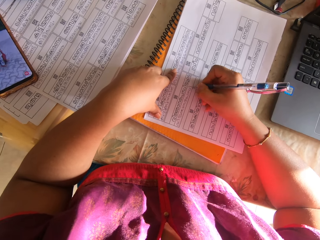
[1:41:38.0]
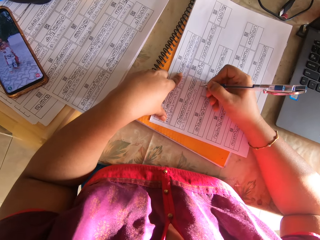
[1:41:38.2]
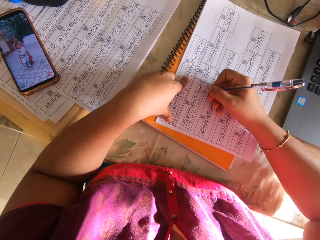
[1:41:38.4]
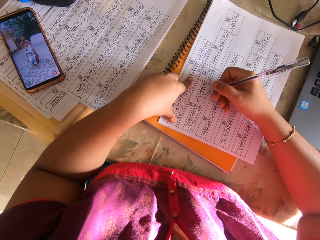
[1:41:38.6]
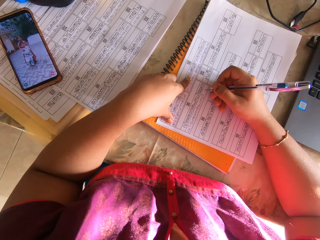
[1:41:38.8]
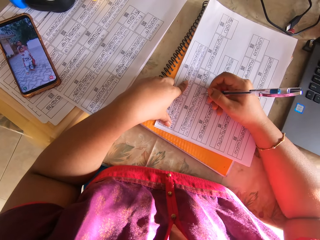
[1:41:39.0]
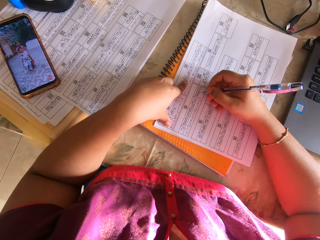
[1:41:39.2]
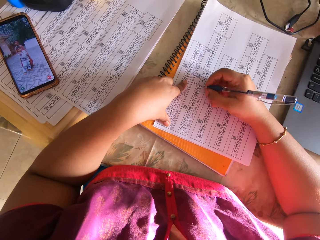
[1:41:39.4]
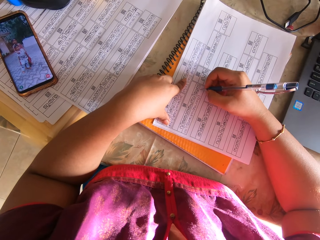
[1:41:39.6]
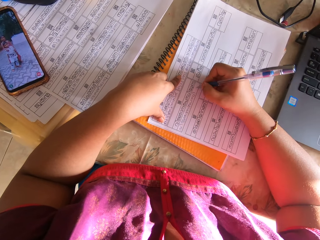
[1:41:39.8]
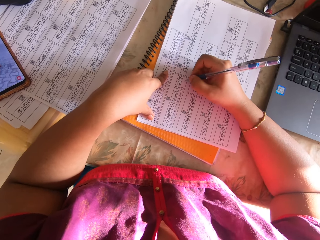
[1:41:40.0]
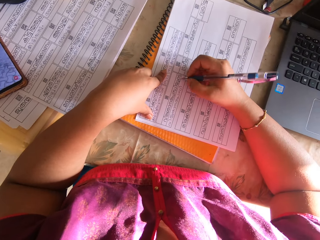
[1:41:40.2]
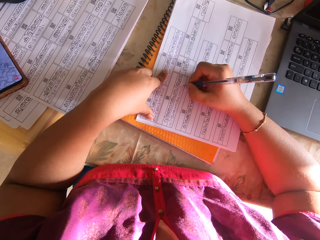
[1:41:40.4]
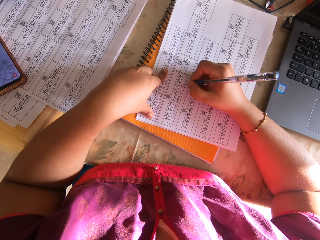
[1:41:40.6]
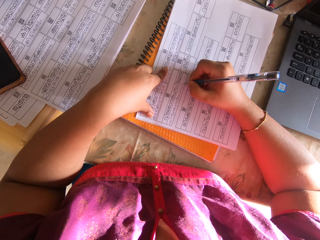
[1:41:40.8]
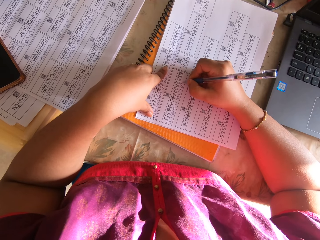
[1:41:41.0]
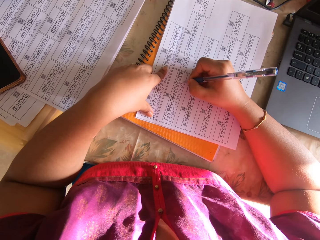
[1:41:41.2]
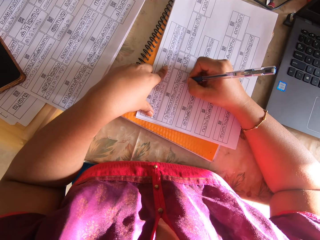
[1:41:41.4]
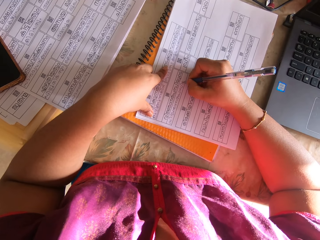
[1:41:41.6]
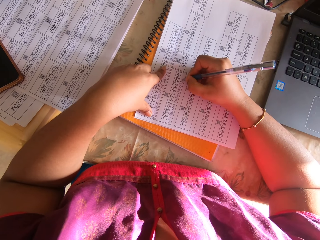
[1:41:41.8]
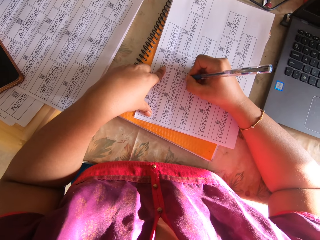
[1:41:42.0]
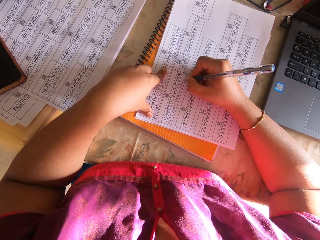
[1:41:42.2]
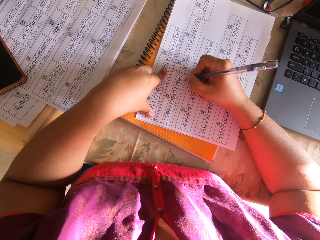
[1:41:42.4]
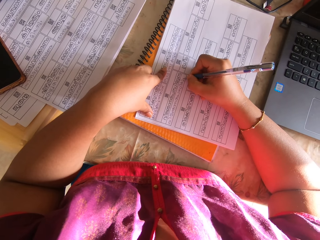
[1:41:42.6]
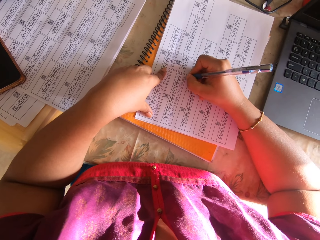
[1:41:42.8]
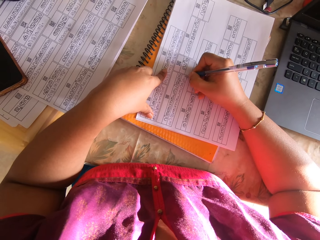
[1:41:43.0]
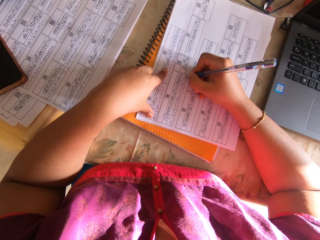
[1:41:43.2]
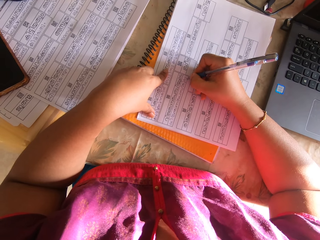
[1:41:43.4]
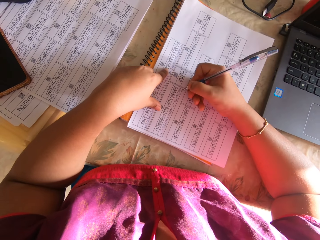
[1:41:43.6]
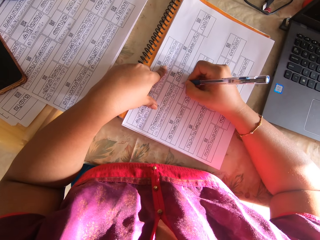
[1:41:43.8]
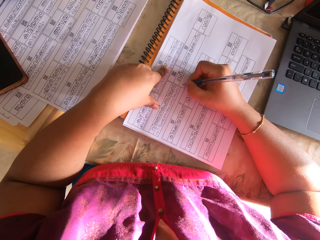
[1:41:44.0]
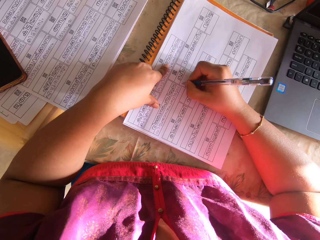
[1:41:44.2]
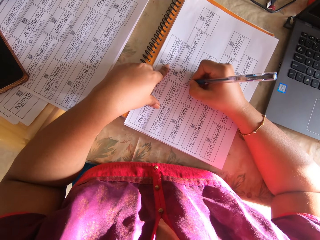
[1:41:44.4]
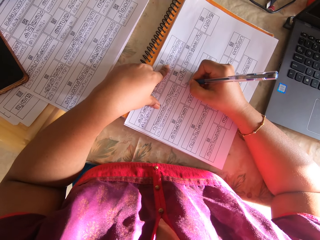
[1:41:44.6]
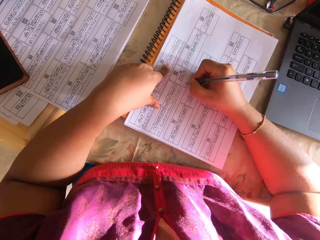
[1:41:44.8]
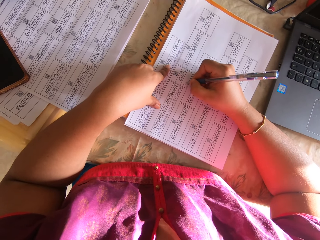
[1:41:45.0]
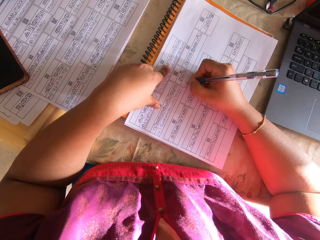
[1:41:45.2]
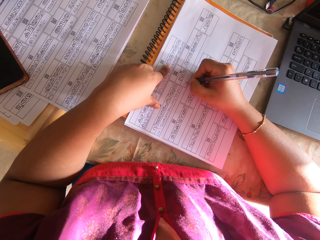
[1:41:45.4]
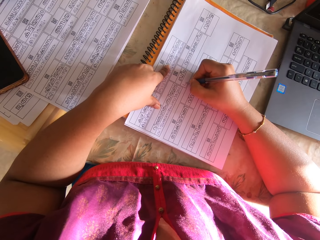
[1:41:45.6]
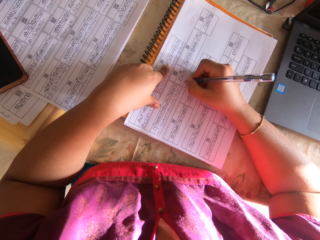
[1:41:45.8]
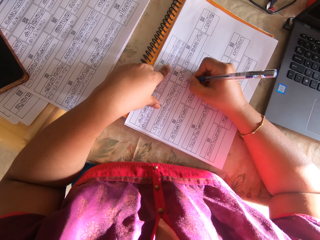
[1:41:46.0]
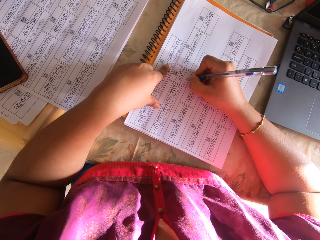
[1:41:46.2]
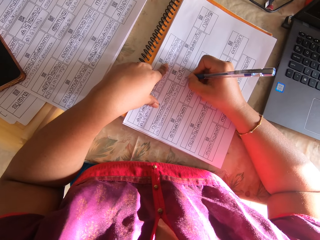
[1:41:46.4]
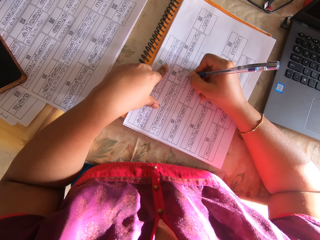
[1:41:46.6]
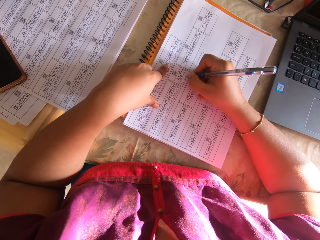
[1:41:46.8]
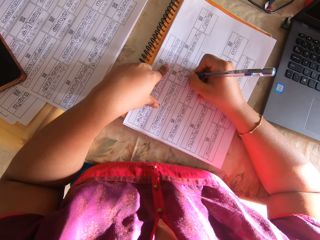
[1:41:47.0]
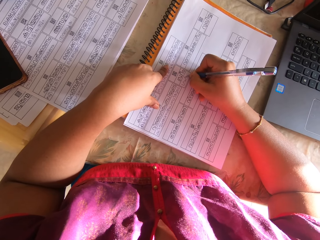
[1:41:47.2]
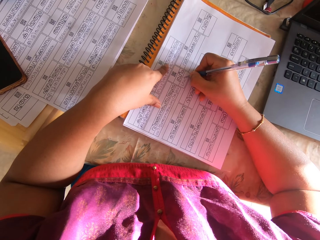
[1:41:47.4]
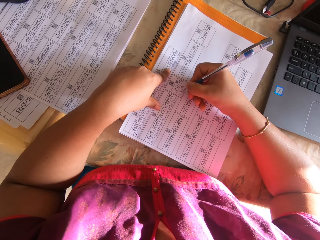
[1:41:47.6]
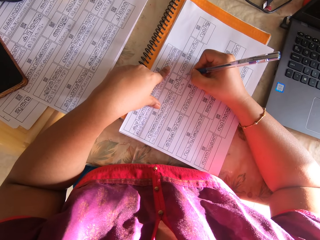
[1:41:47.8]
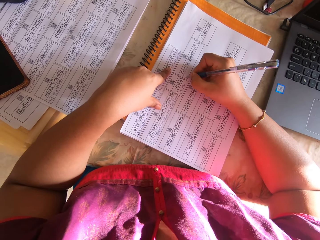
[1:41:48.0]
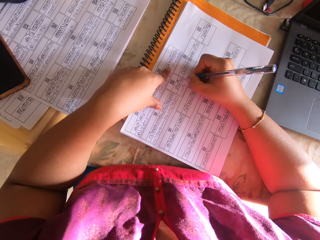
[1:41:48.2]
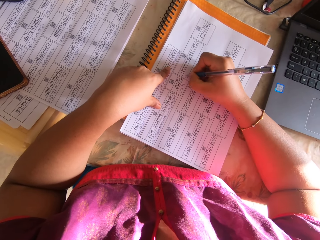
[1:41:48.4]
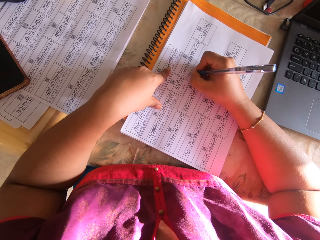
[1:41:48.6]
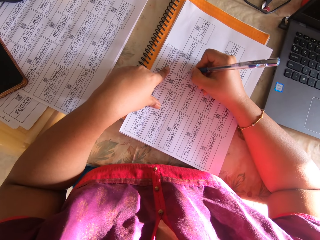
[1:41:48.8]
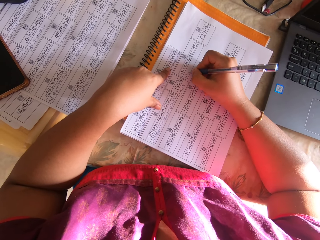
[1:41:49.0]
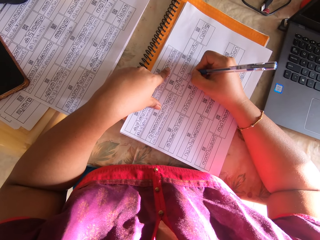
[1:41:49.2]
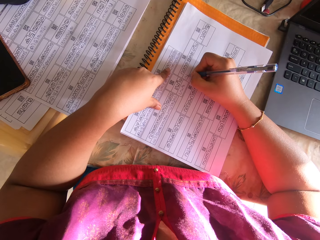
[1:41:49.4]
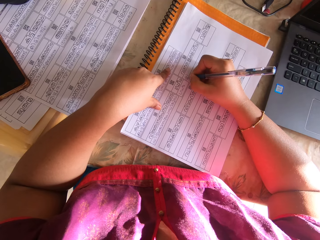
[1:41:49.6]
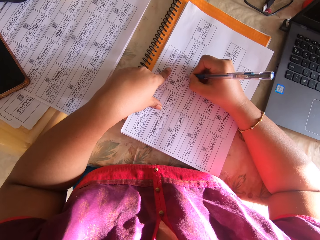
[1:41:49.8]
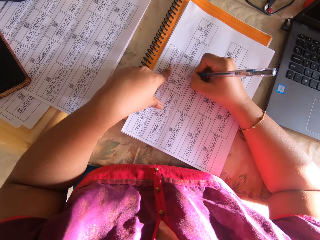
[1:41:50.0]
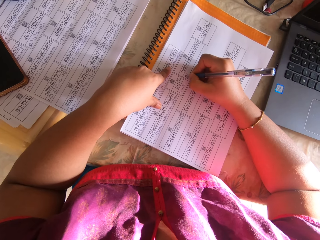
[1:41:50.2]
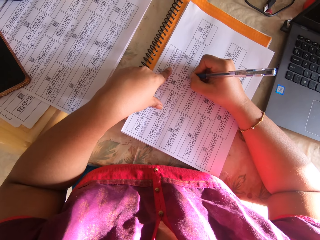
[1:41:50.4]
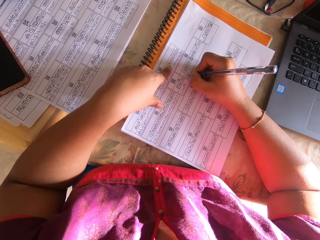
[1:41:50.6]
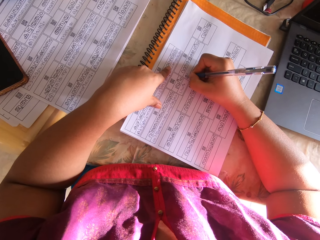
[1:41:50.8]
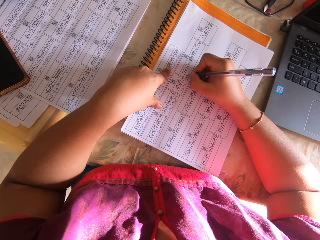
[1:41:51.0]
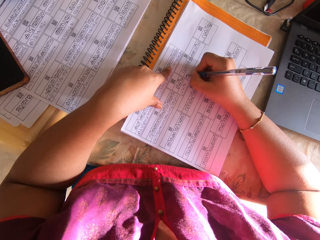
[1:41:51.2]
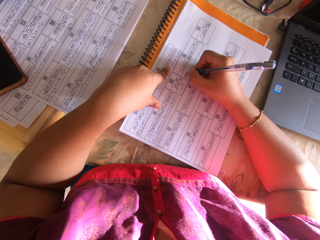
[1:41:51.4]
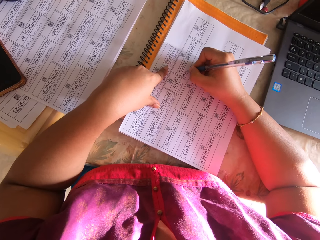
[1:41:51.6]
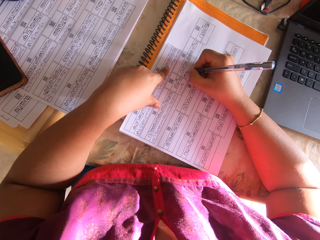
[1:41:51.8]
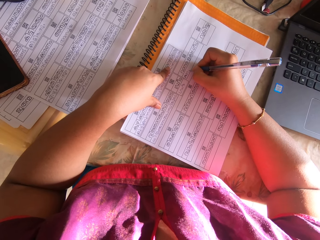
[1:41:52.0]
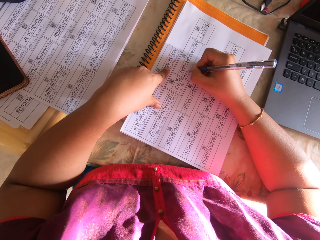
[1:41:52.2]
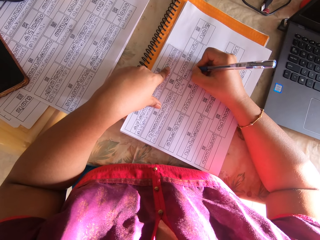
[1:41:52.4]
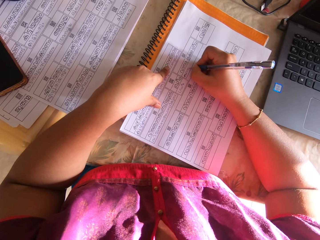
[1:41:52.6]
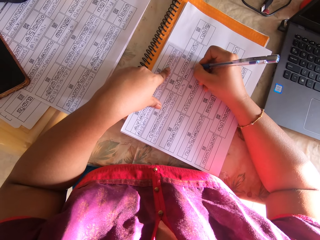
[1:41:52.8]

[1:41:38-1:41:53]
The camera wearer lifts the right hand. They write on the paper. They shift the printed white paper on the book with his right hand. They write on the printed white paper with the pen in her right hand. They shift the printed white paper on the book with his right hand. They write on the printed white paper with the pen in her right hand.

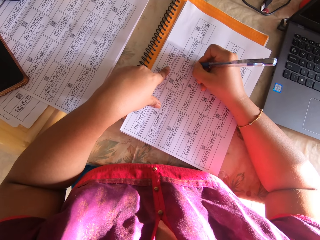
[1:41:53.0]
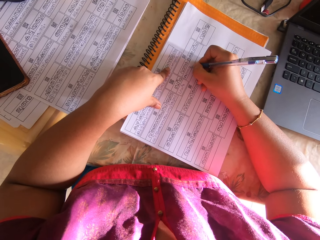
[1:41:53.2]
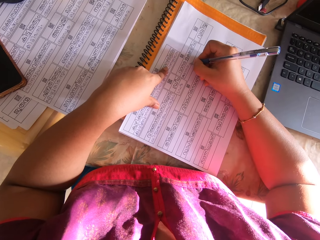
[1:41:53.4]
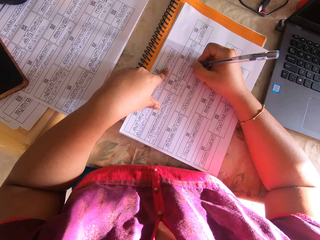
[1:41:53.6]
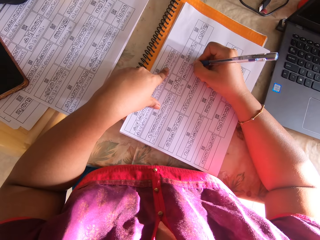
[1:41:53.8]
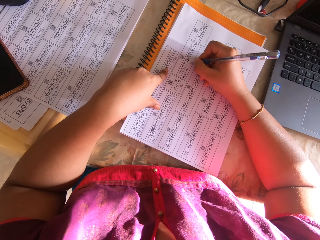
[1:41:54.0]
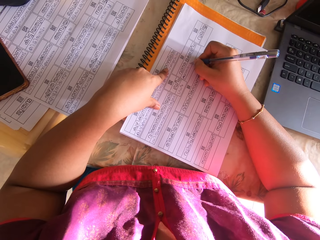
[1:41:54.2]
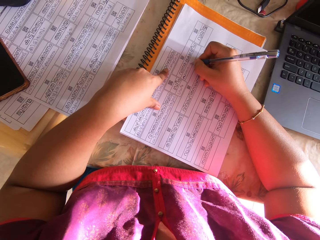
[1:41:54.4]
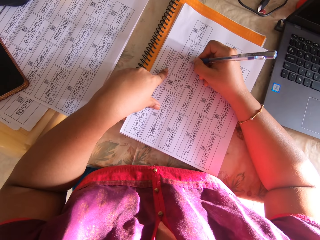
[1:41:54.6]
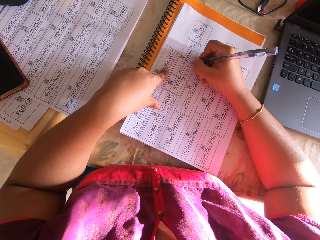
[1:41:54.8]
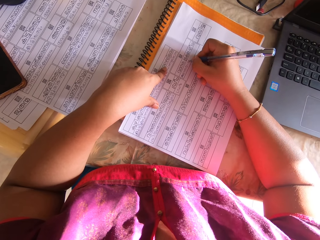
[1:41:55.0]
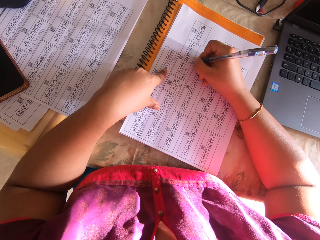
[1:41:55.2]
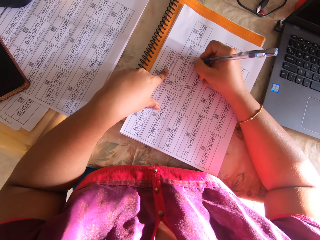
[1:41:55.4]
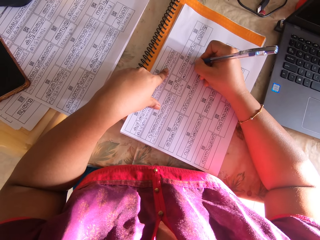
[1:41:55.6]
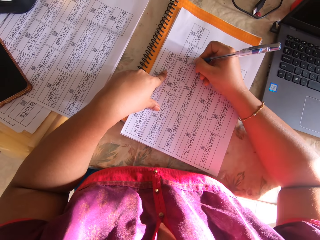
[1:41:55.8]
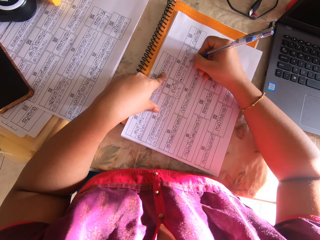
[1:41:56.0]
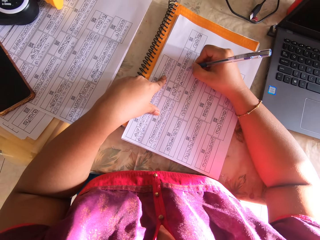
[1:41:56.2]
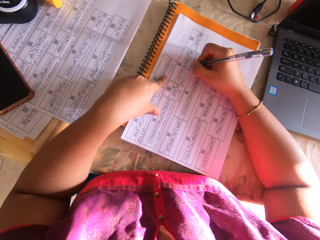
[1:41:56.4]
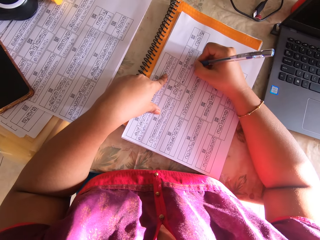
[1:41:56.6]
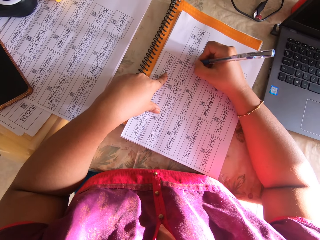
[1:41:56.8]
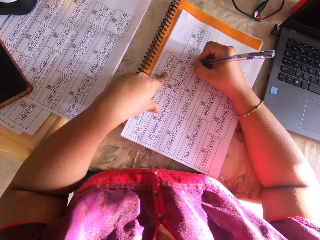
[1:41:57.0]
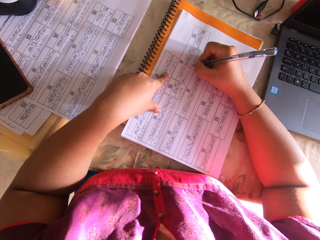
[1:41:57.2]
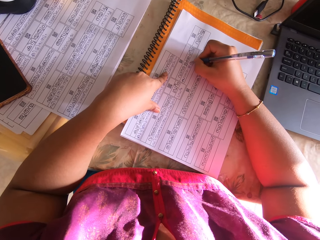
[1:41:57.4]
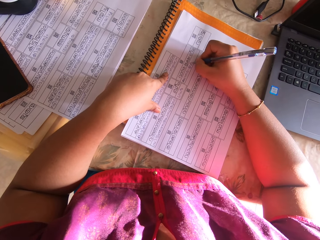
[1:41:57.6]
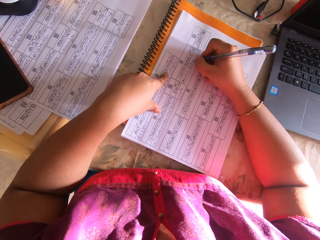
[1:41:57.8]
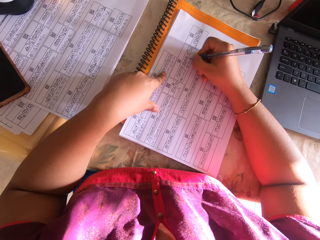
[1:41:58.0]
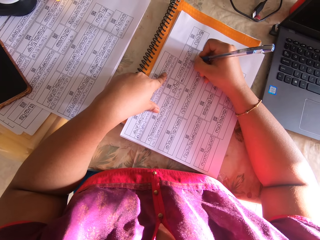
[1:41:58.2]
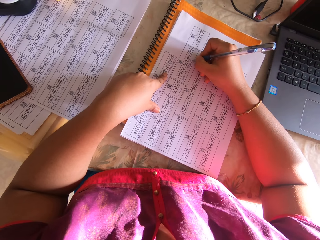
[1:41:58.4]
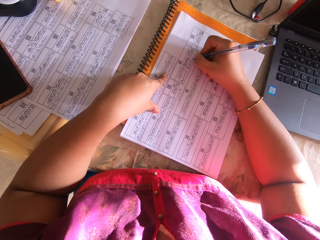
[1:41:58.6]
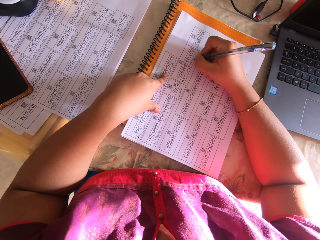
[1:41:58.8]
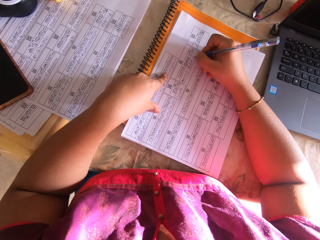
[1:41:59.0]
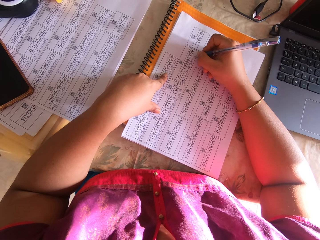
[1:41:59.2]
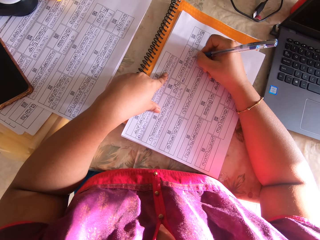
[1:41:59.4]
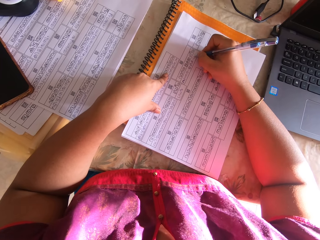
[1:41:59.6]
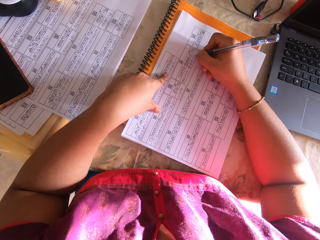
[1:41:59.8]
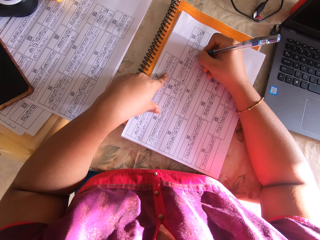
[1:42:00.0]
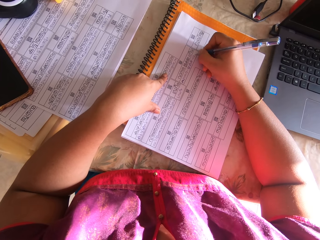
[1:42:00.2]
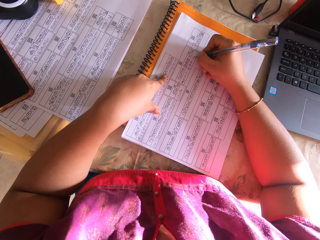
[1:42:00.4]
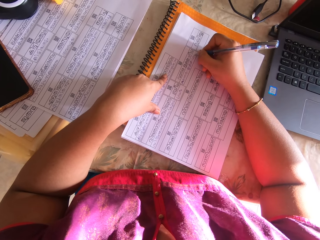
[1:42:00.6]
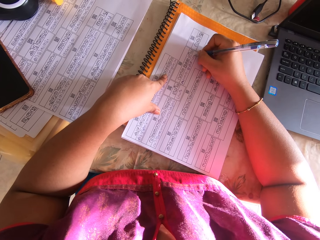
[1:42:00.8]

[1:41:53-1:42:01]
The camera wearer lifts the right hand. They write on the paper.
